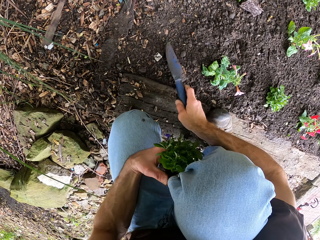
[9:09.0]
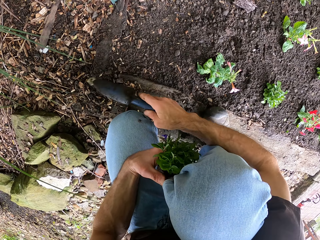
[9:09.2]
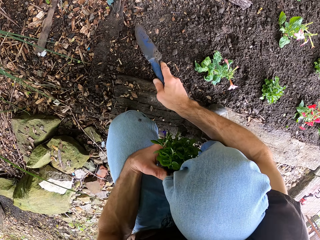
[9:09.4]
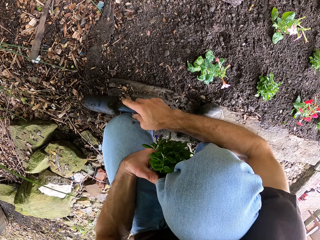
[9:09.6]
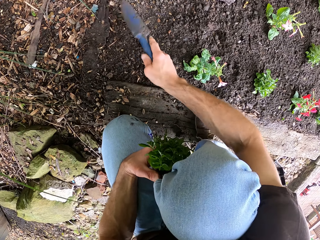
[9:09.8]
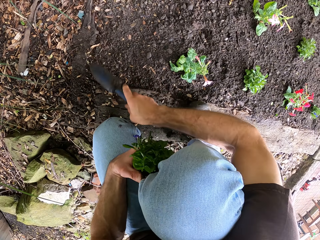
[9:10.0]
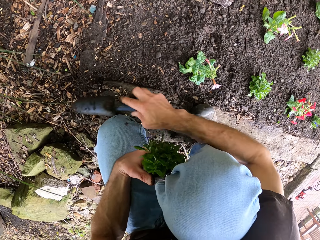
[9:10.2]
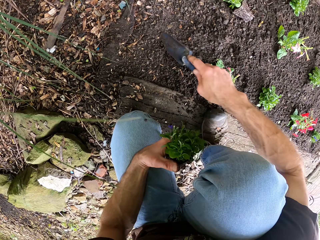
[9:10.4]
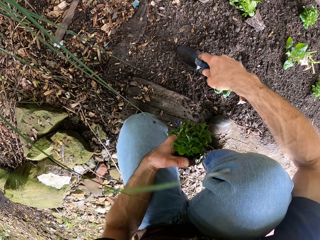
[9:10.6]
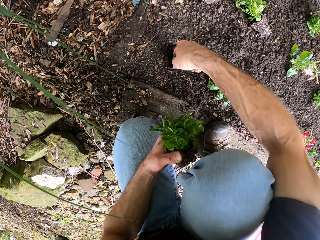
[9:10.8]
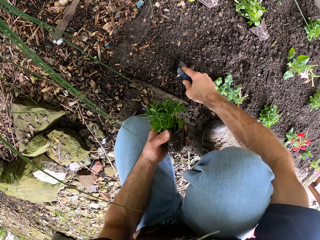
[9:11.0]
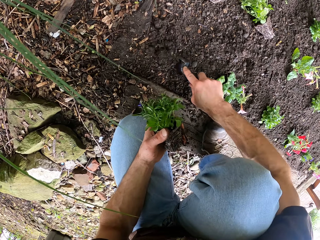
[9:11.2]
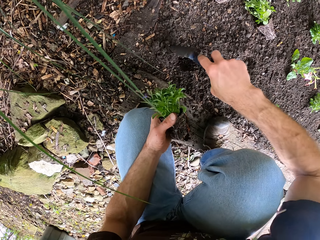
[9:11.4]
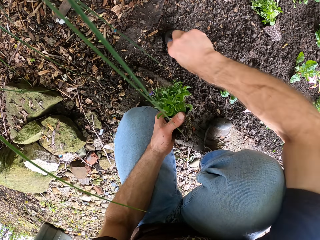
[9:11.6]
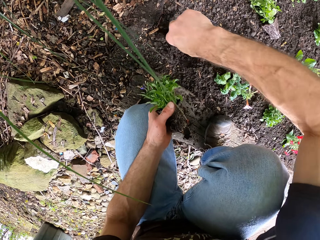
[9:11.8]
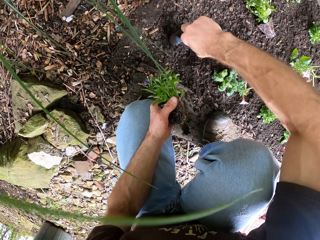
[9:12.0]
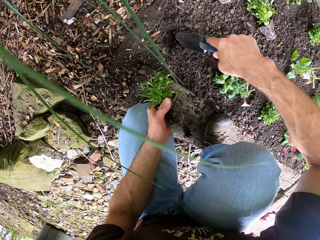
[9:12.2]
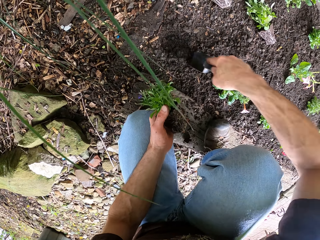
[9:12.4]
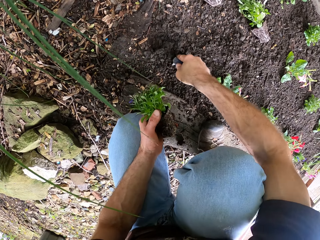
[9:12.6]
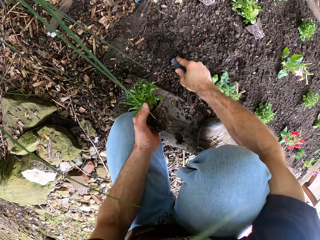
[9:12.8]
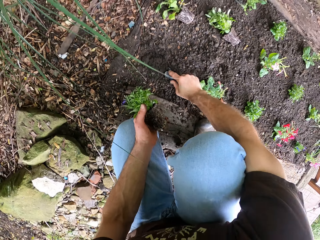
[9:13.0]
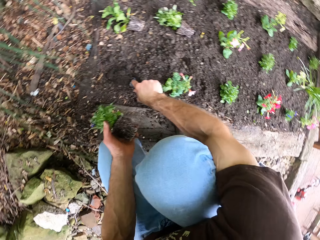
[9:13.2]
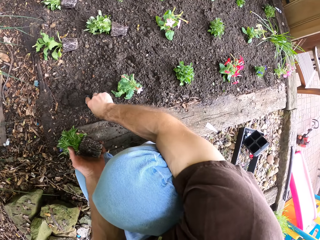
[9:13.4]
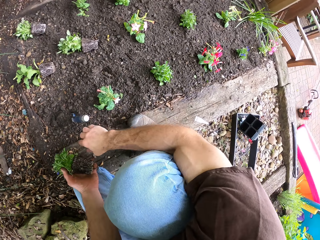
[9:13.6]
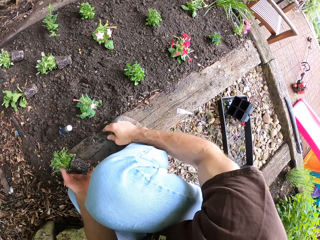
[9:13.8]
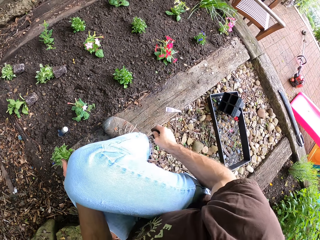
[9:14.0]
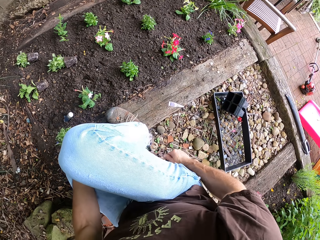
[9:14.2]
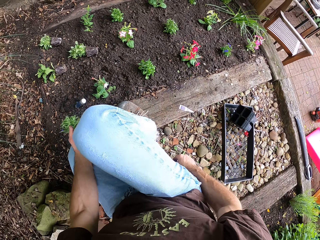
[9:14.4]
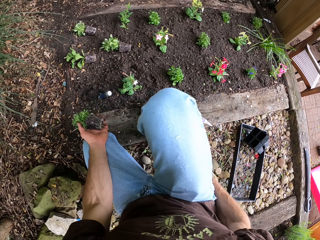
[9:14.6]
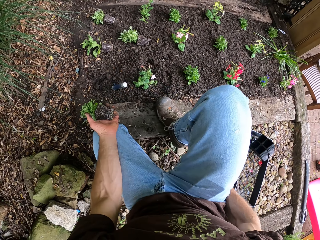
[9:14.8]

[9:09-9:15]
The camera wearer levels soil using a trowel. He levels soil using the trowel repeatedly. He digs the ground with the trowel. He digs using the trowel again. He moves his leg.

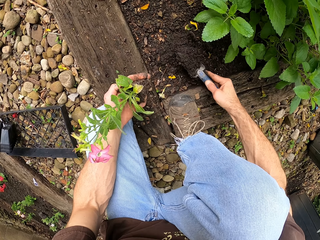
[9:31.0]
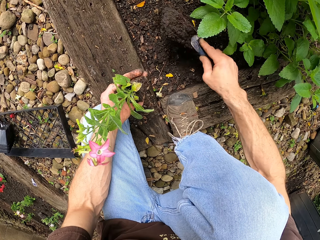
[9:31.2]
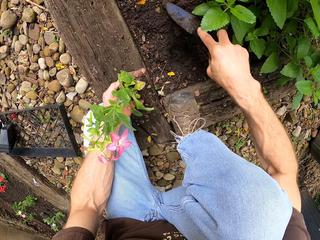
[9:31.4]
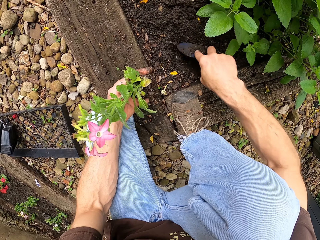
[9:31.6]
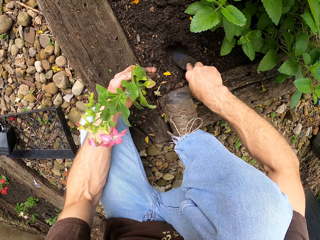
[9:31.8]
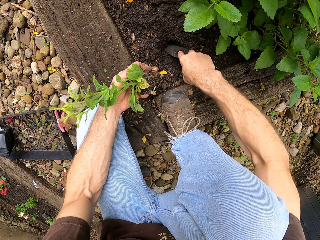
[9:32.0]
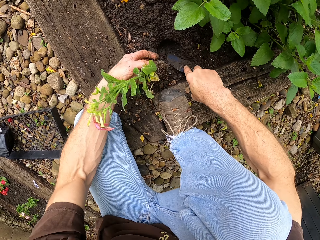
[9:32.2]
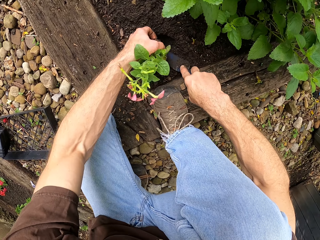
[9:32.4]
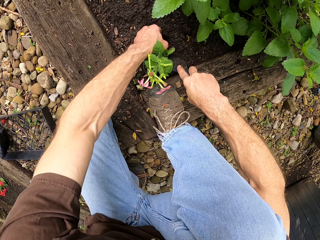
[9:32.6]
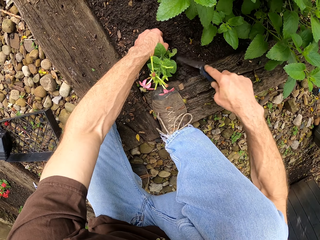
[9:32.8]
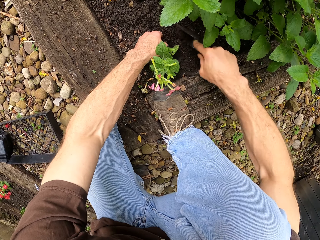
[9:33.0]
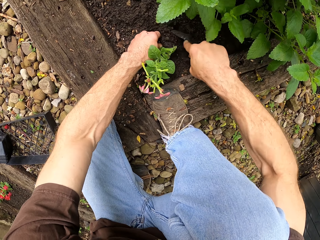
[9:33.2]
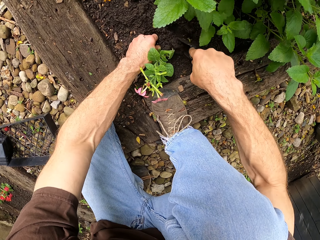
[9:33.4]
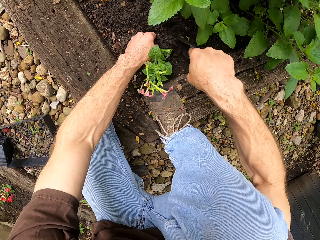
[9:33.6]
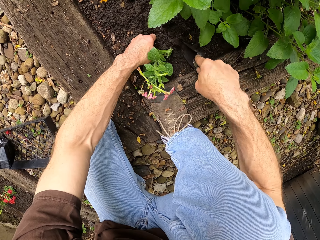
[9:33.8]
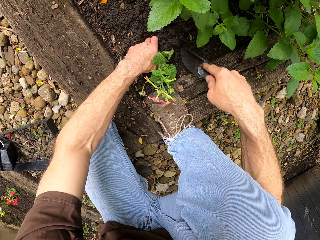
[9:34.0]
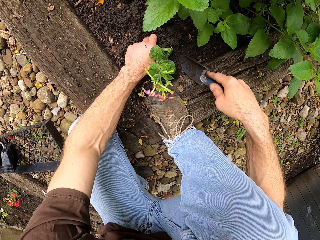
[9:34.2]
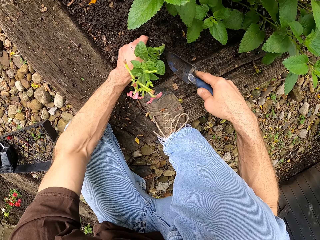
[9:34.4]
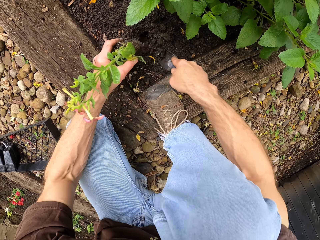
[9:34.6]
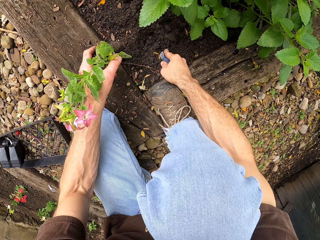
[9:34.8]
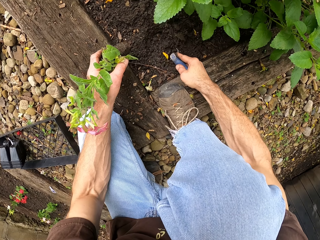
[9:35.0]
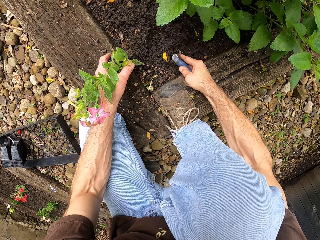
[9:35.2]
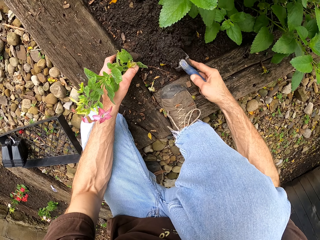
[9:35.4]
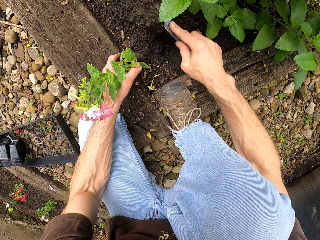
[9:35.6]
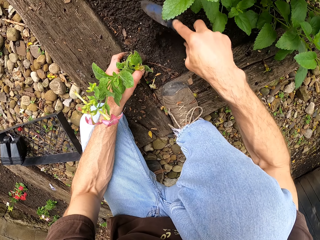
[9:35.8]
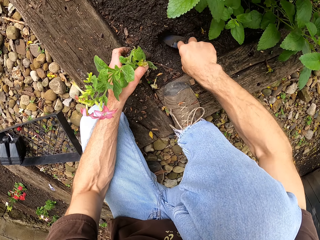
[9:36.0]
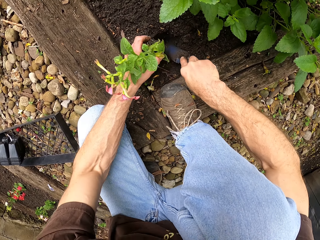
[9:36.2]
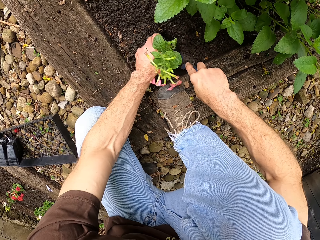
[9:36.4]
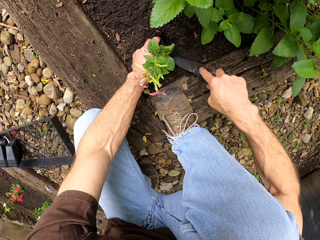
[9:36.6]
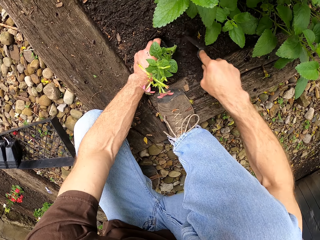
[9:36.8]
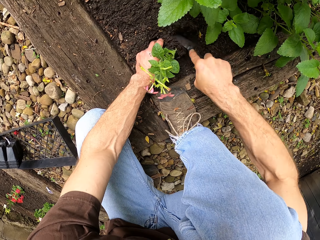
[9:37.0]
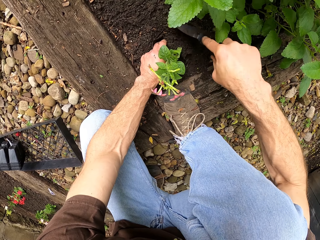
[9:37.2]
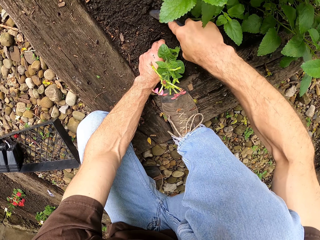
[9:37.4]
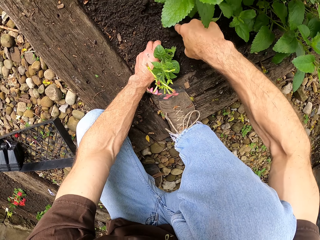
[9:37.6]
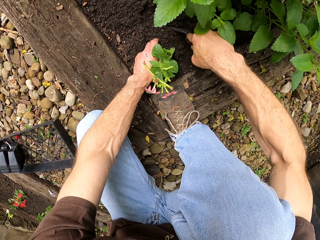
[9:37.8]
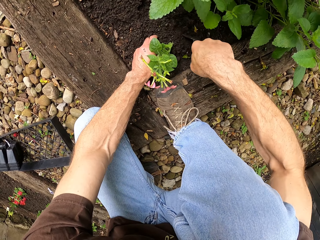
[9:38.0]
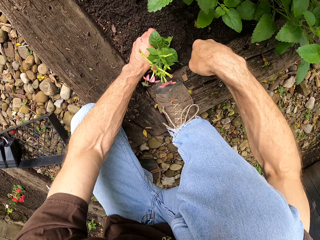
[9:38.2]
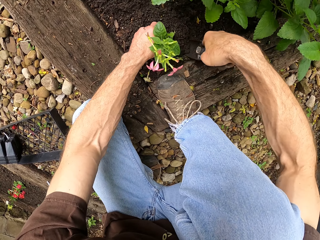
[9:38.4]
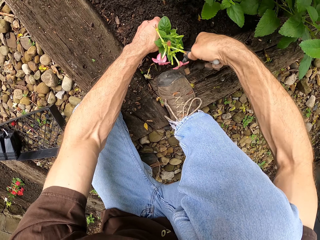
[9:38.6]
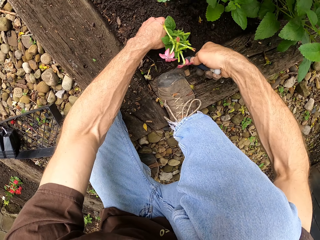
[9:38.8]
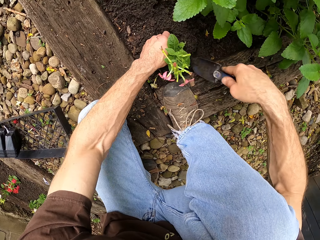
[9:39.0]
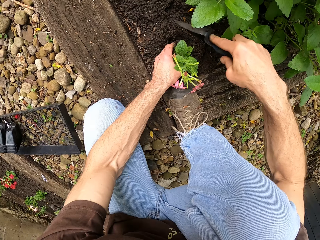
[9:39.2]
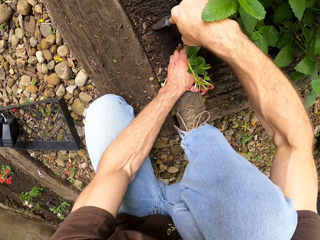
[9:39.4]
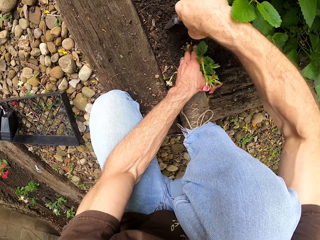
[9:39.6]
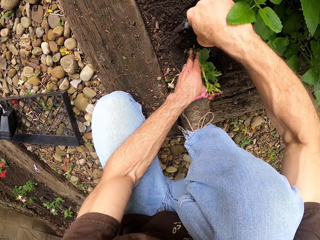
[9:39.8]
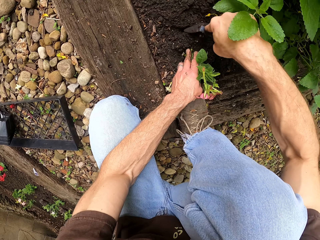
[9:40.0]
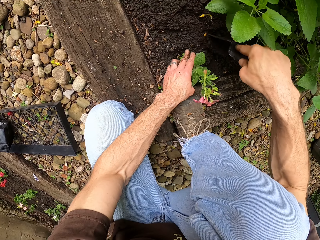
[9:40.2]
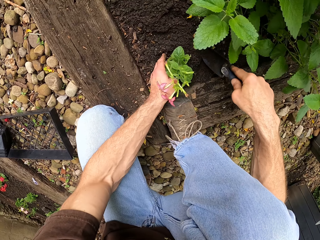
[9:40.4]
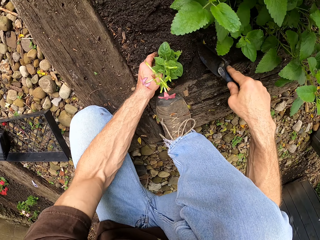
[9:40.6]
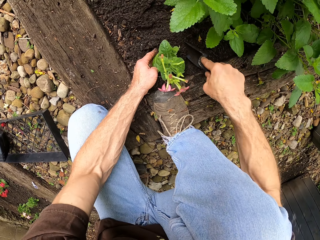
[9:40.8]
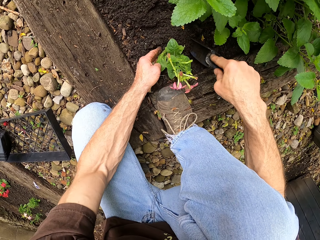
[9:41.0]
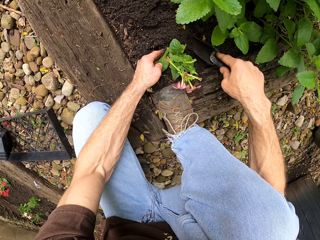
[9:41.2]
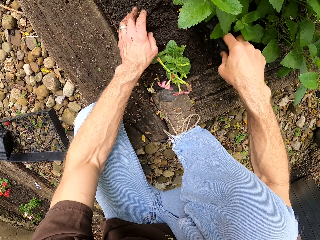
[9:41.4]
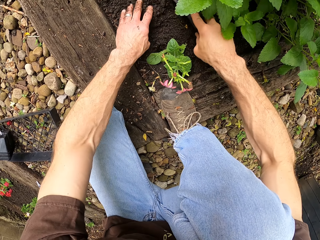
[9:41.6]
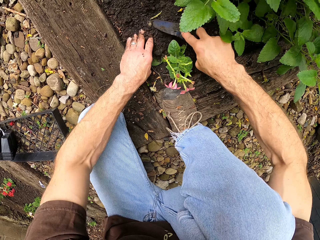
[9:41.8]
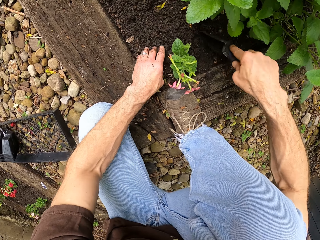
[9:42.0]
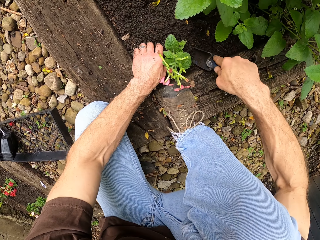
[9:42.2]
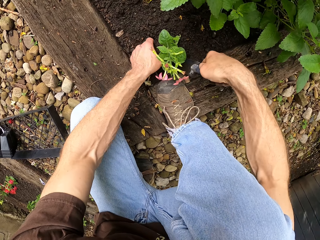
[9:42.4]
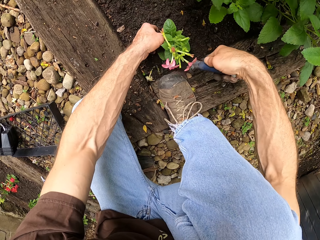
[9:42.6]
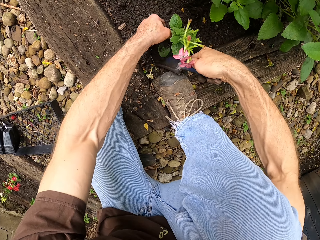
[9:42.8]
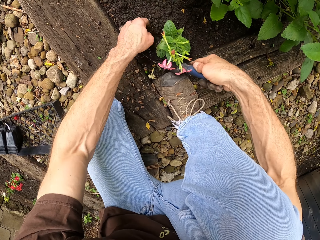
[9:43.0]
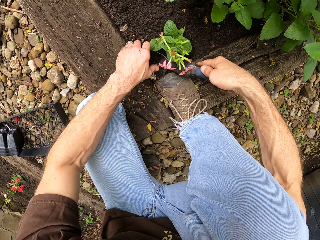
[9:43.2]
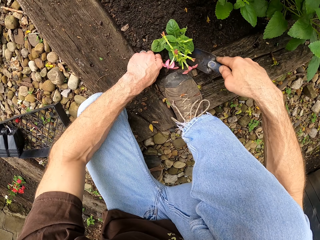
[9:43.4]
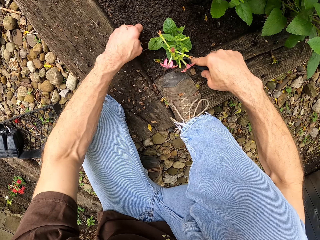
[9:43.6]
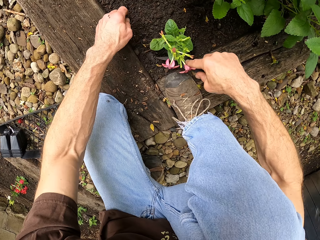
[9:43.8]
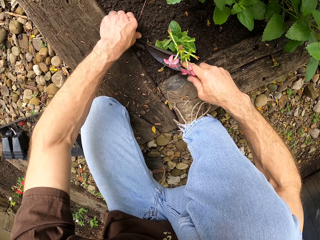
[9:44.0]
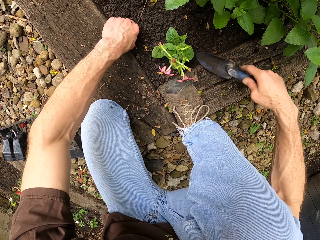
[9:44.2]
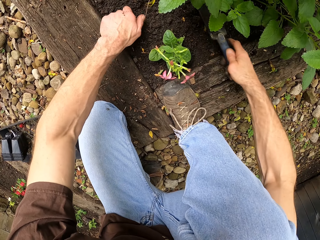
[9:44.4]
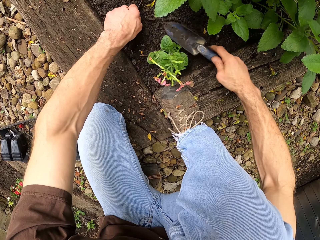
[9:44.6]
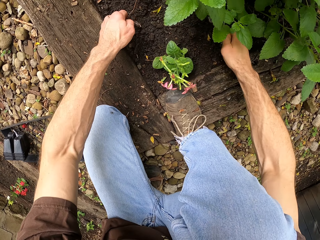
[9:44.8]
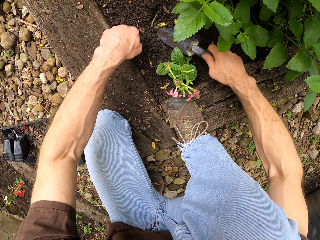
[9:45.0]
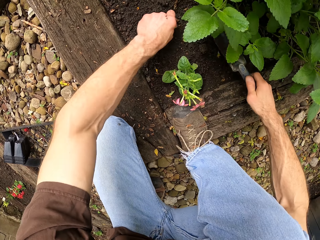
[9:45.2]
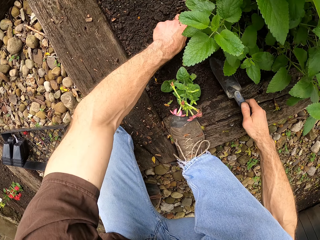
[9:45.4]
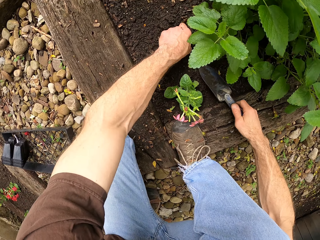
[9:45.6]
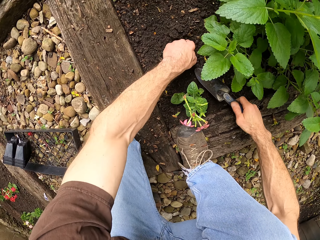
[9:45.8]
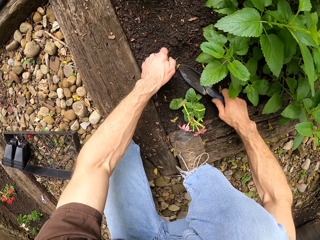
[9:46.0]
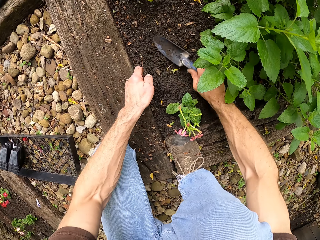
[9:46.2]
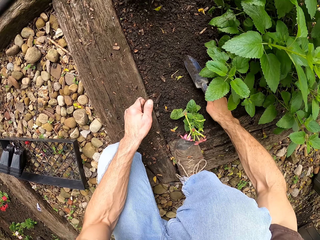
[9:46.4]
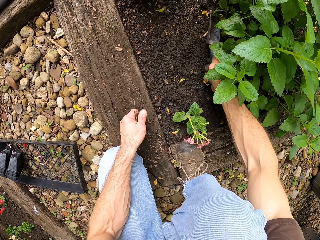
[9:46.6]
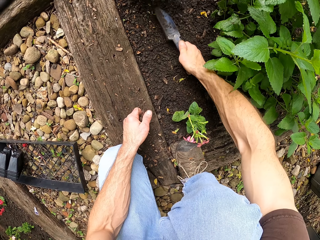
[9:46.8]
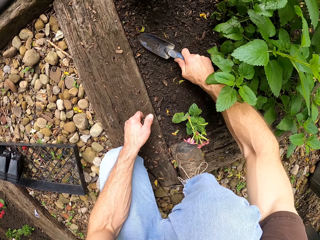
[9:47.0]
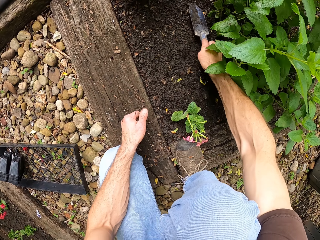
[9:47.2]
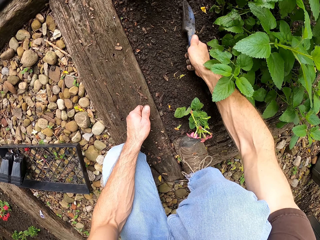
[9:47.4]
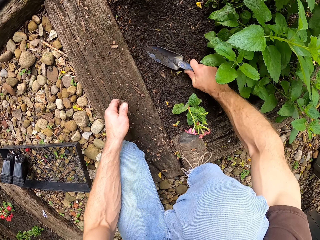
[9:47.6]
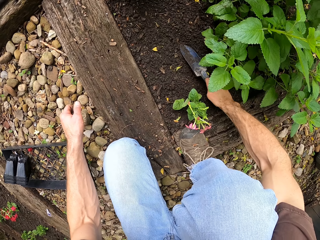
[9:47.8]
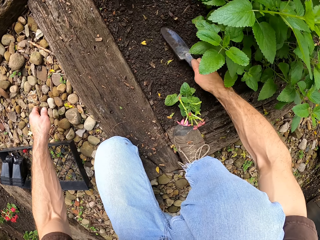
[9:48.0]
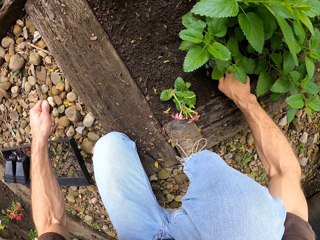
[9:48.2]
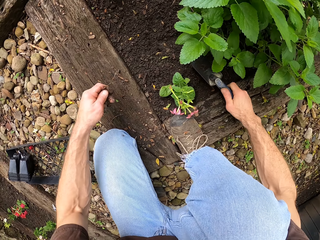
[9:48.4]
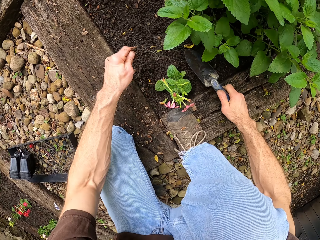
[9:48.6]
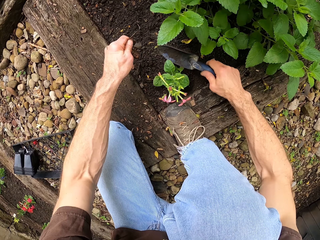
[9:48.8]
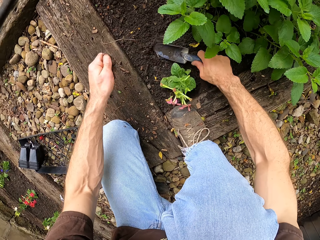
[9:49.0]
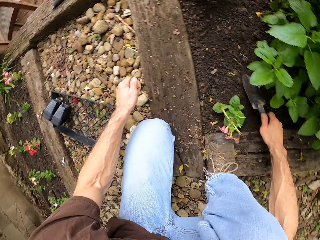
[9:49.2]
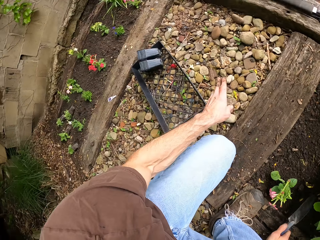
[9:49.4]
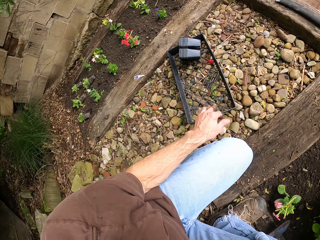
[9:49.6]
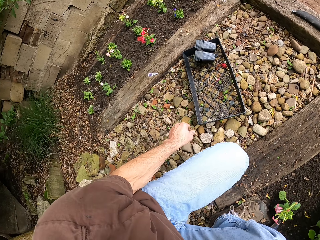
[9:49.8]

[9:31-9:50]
The camera wearer plants the flower plant in the soil. They put the soil around the flower plant. They clear the ground. They spread the soil.
